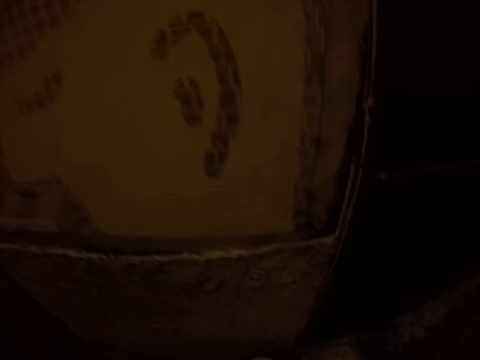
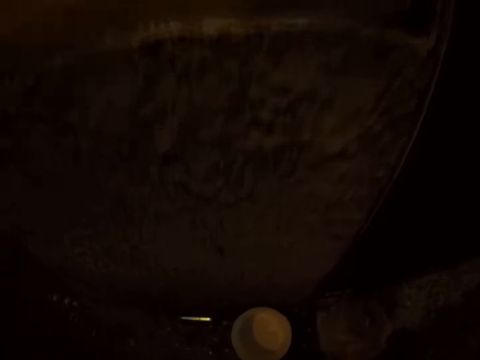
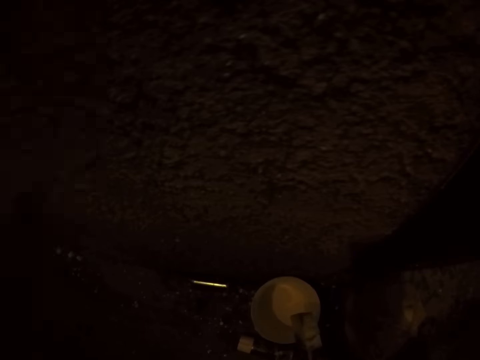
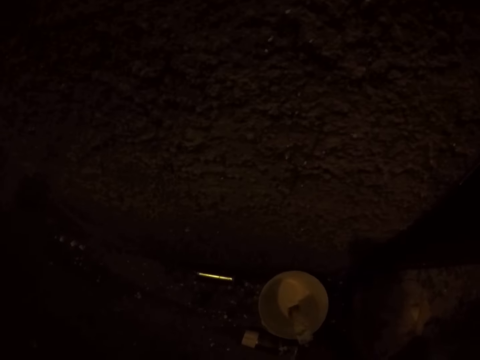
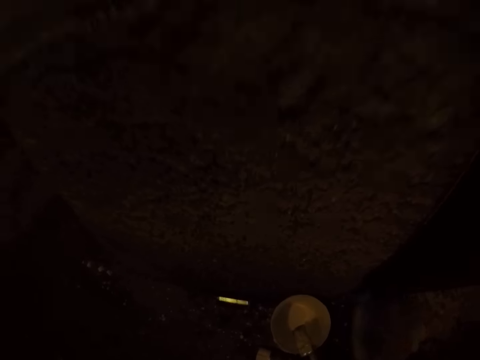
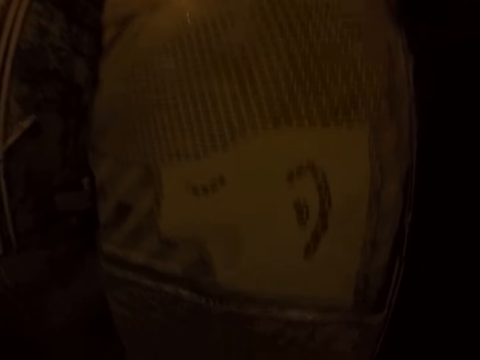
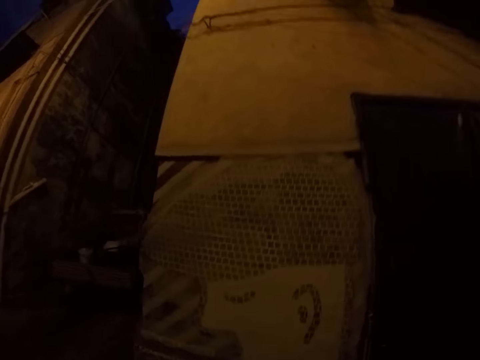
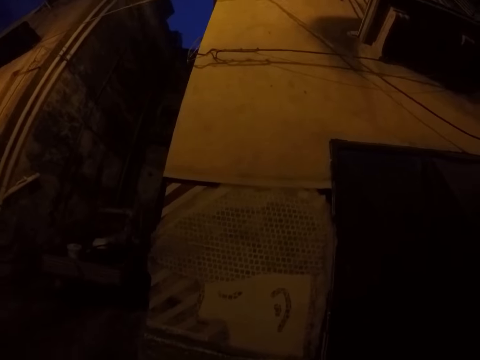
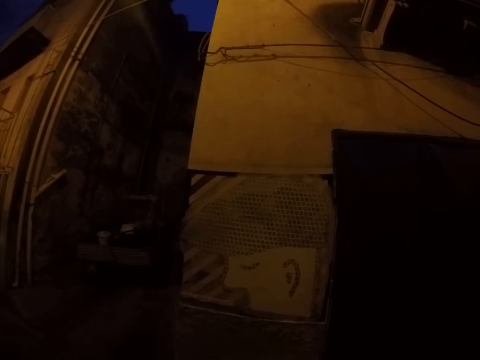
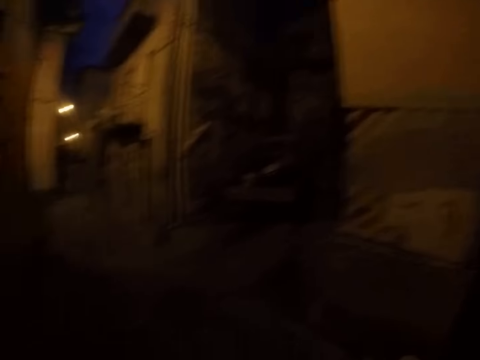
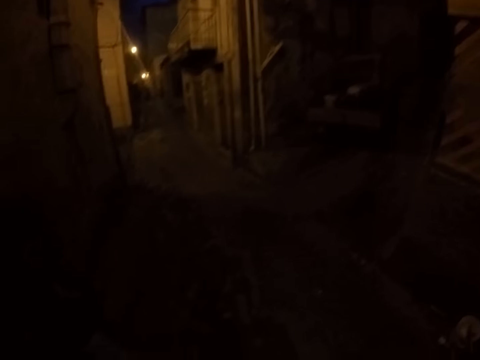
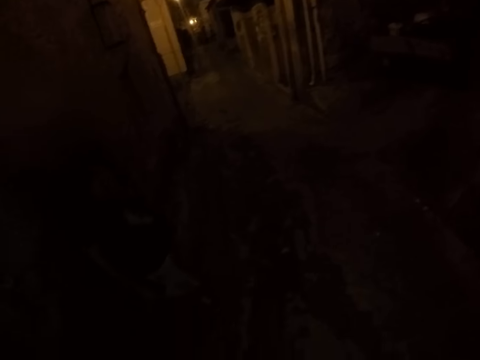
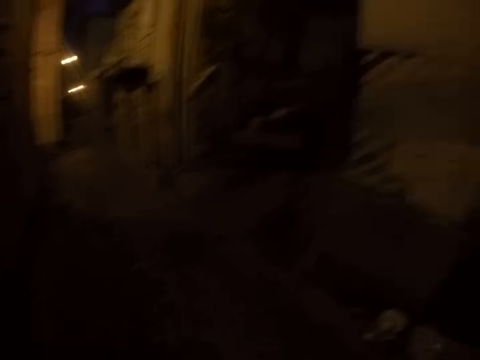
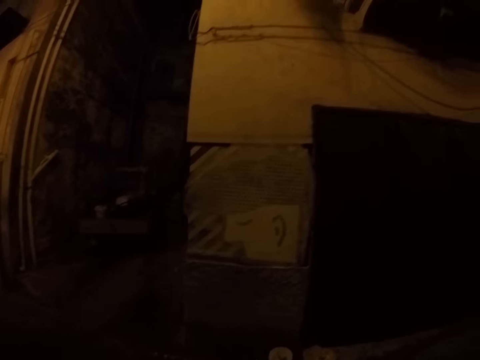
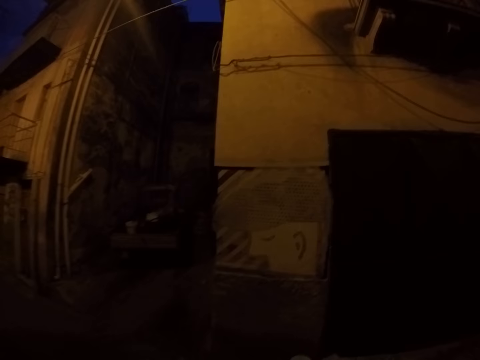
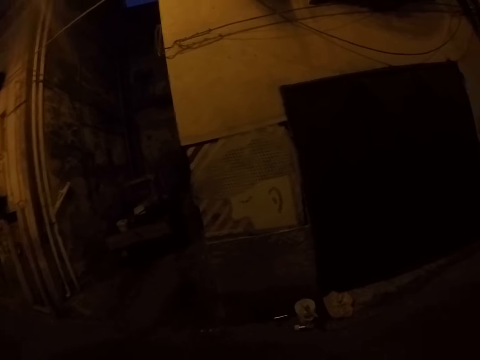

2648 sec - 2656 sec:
The camera wearer picks up the paint. He drops the paintbrush on the paint container with his right hand. He stares at the wall.
